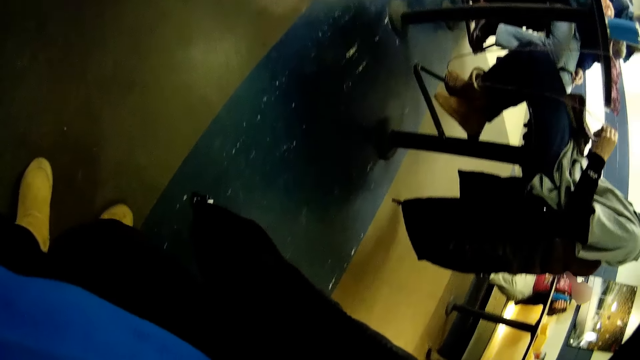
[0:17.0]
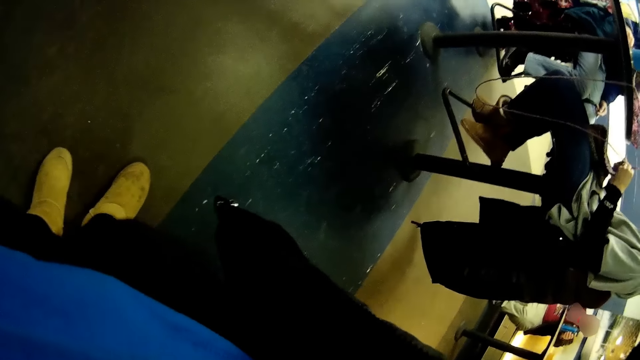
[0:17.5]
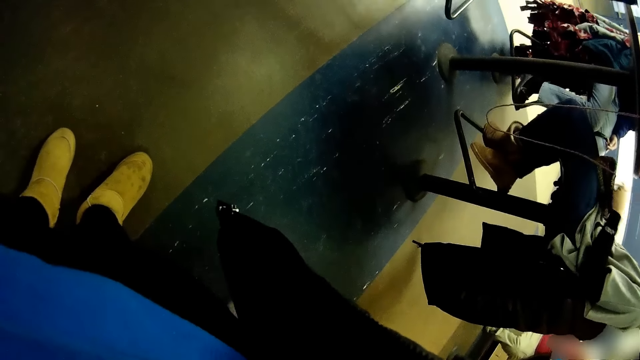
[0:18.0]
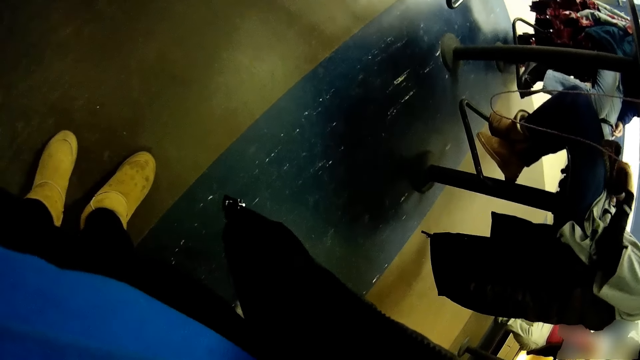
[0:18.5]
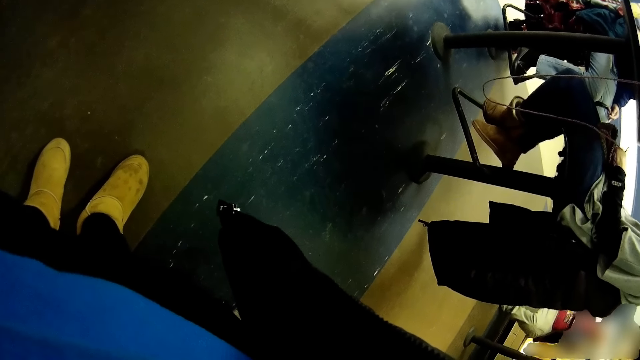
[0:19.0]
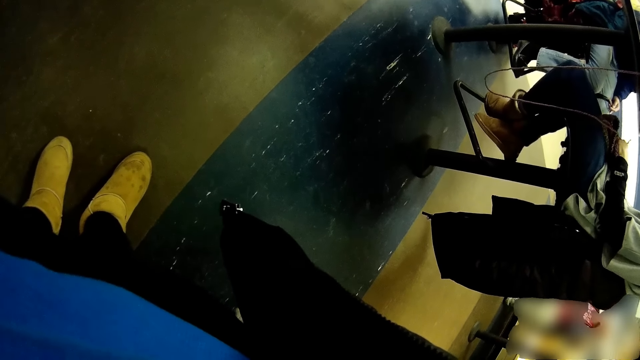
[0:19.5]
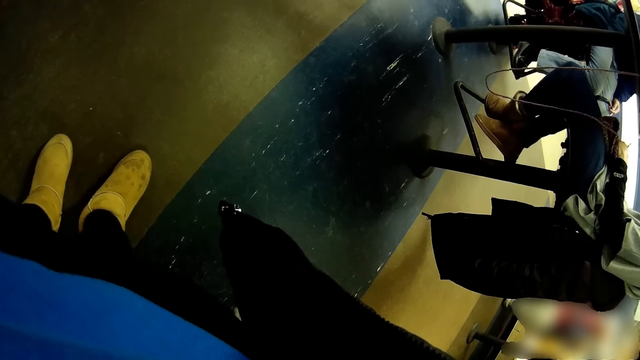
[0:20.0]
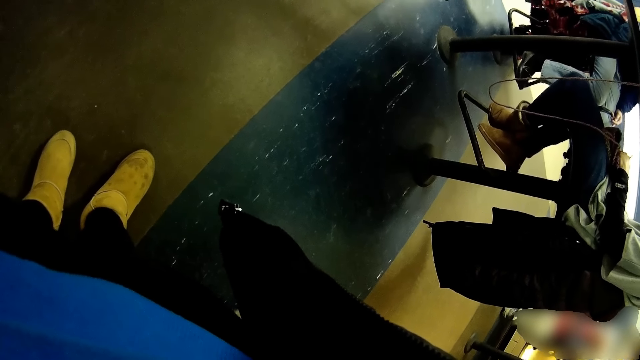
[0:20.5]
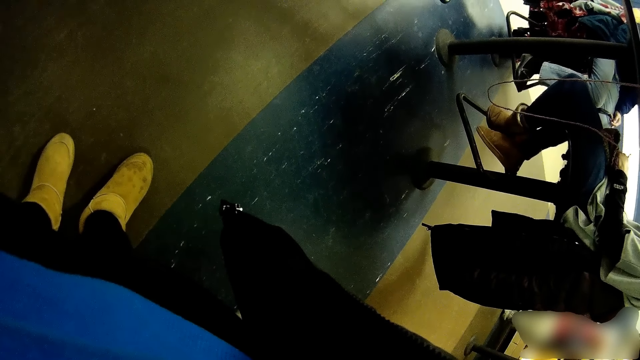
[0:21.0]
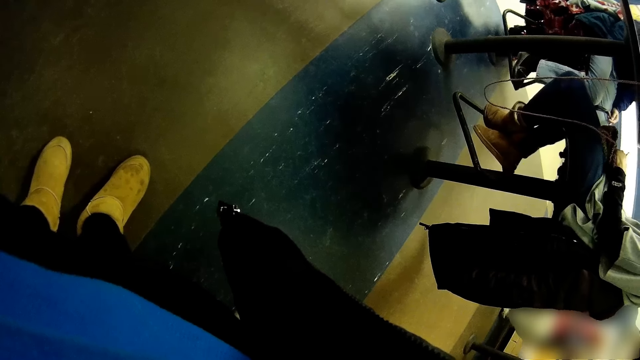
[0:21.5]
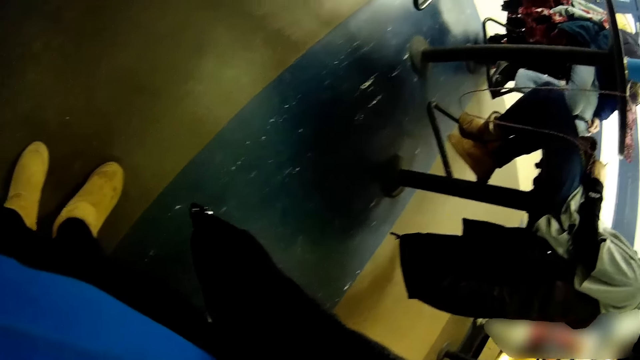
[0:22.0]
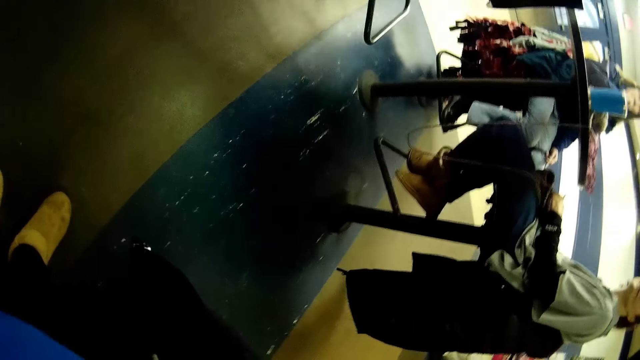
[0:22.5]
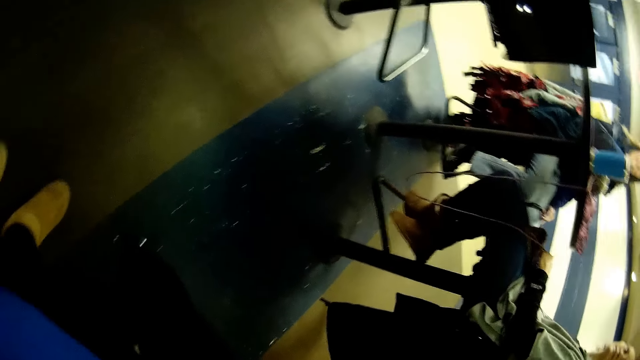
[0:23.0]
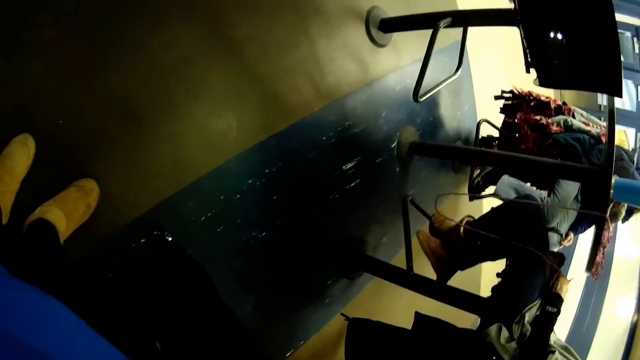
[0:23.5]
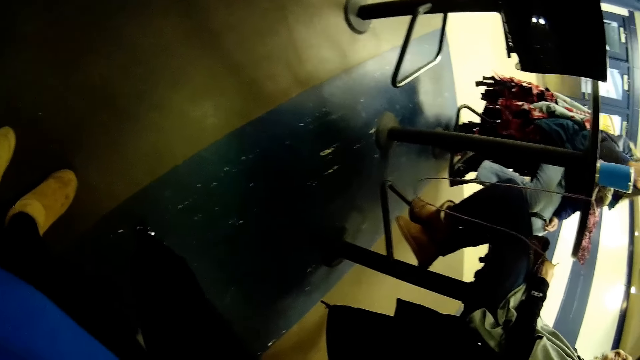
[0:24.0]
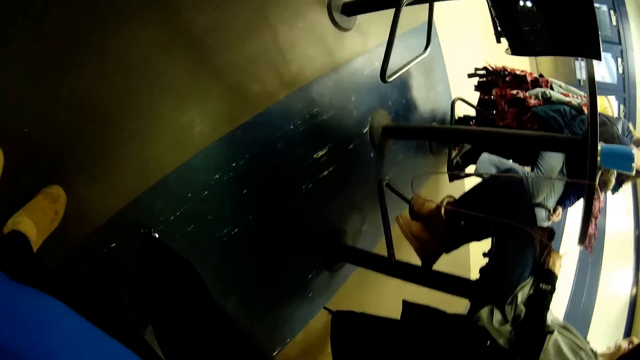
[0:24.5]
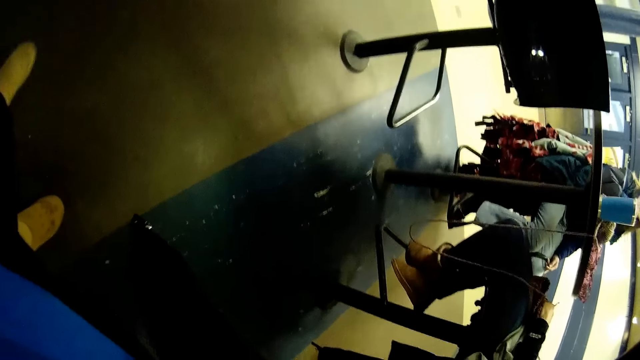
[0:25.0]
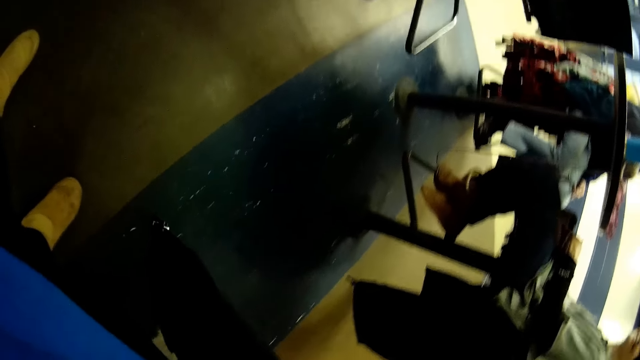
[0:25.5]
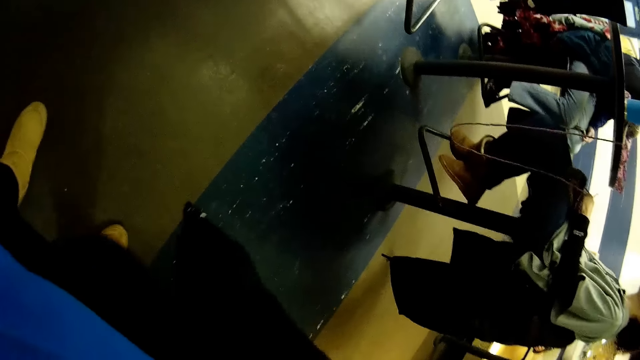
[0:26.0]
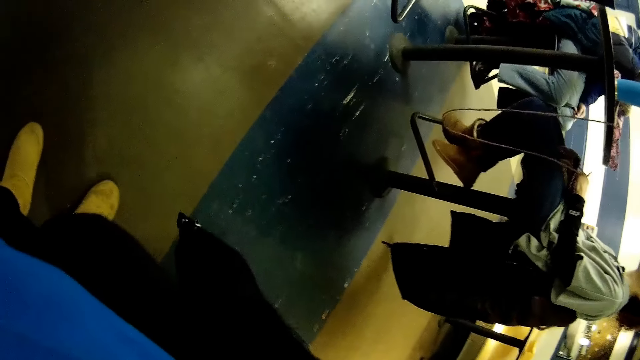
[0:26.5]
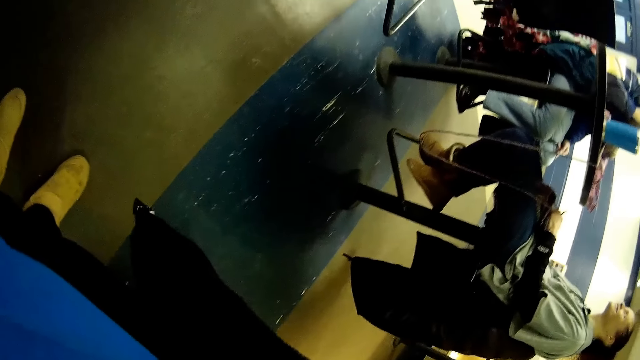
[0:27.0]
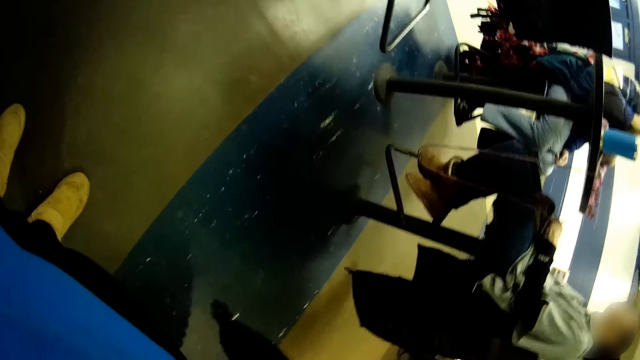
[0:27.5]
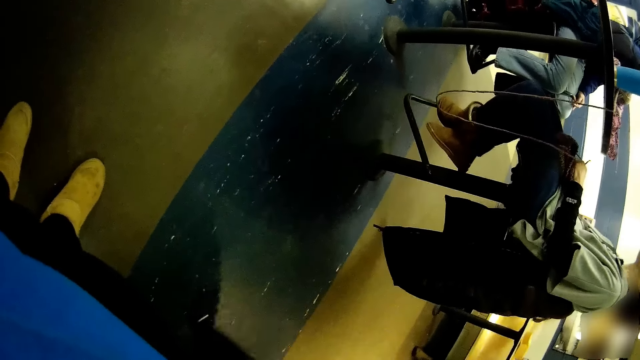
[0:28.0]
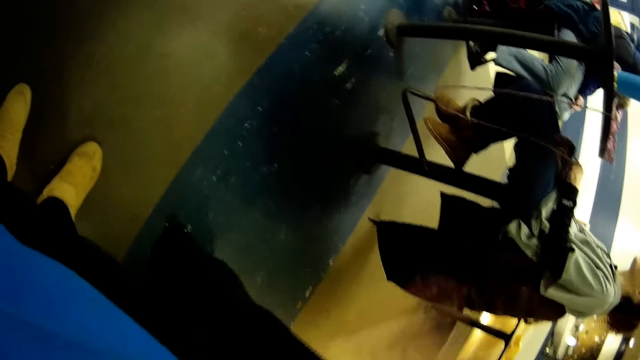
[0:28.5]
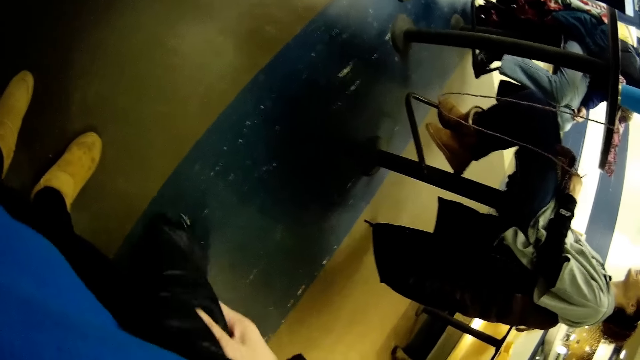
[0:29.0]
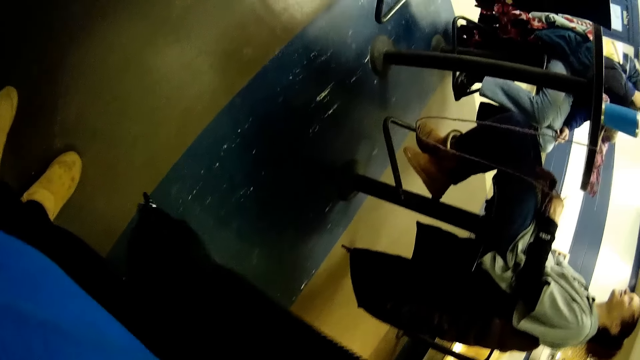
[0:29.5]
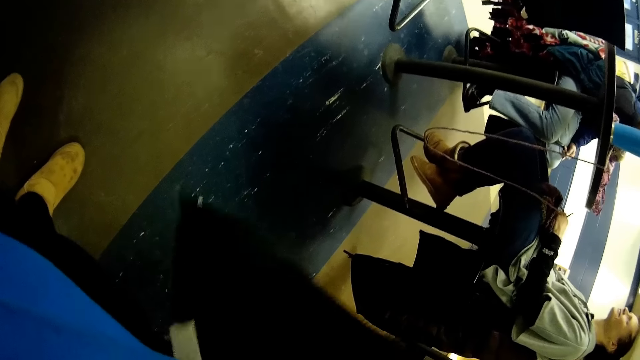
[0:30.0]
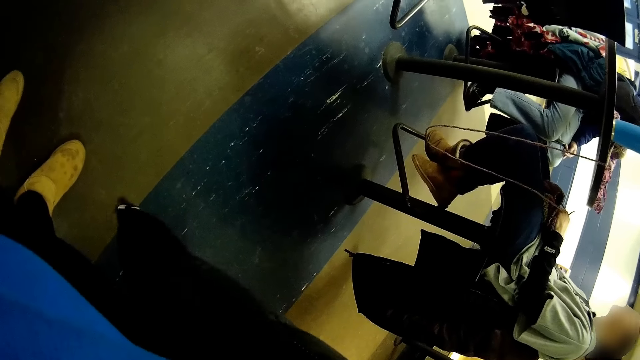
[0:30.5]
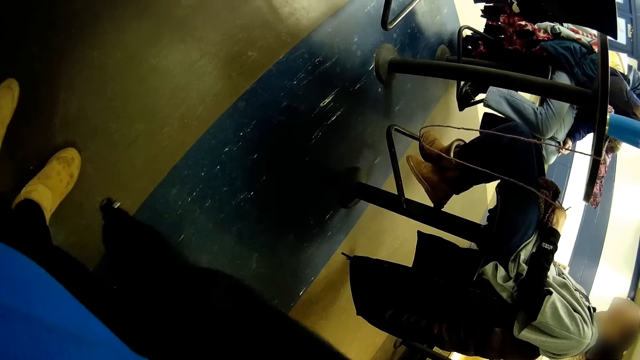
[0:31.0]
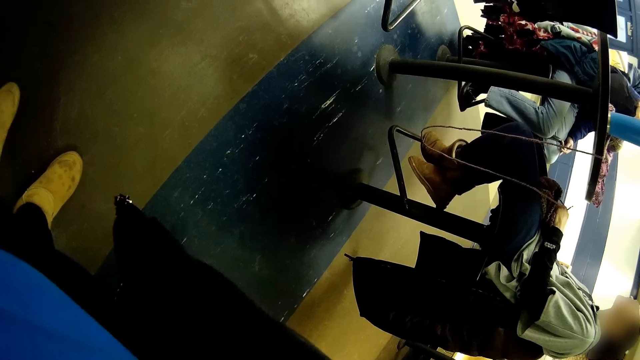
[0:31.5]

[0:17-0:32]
The camera wearer moves. They look around. They move a foot. They look through a pocket.

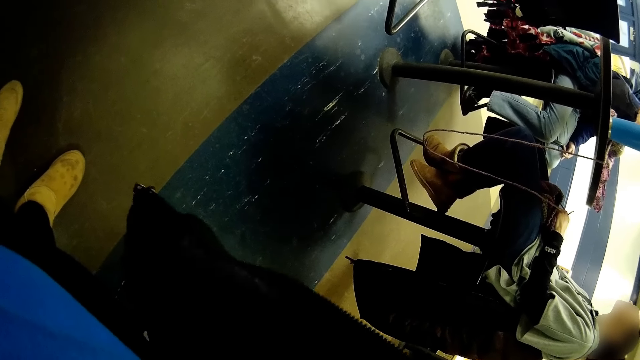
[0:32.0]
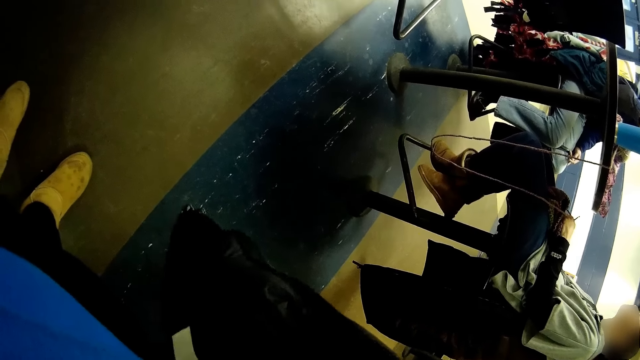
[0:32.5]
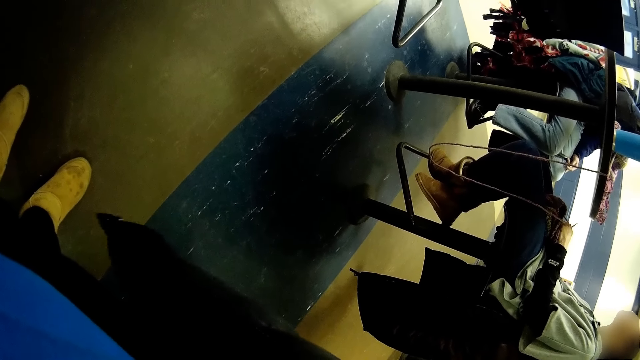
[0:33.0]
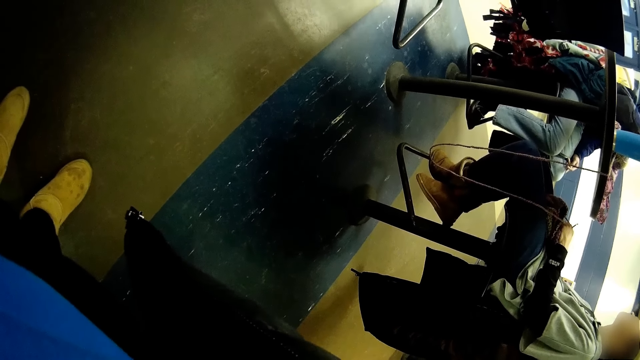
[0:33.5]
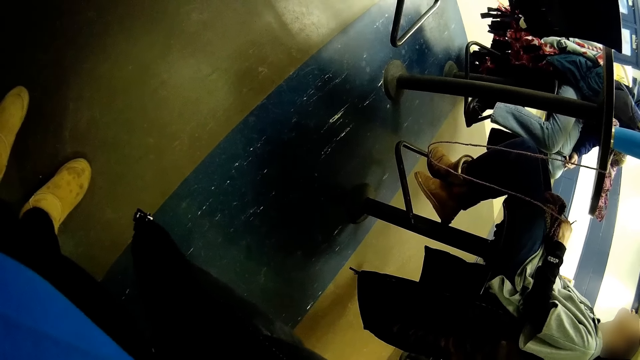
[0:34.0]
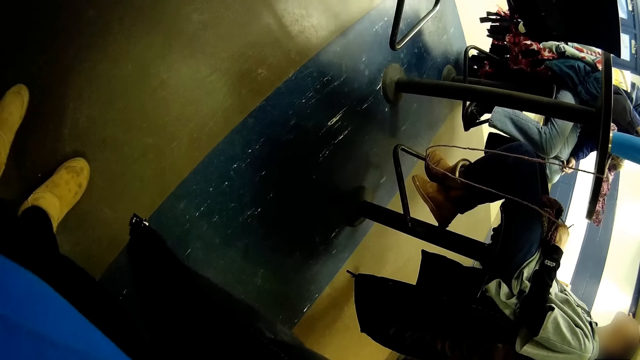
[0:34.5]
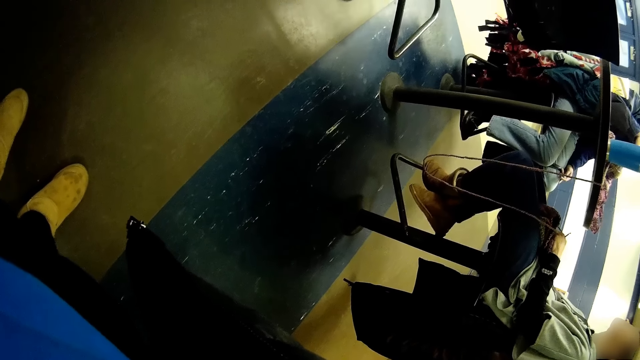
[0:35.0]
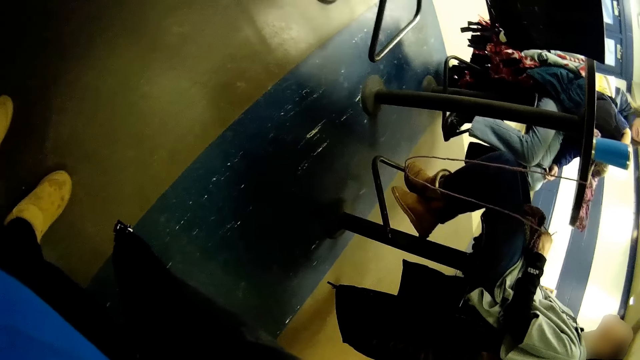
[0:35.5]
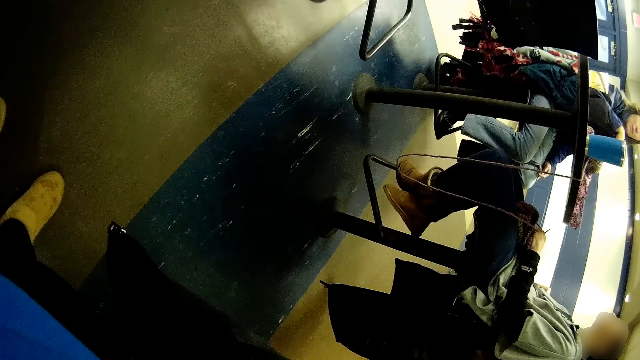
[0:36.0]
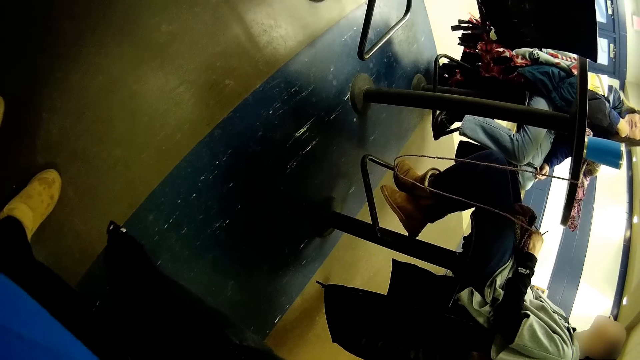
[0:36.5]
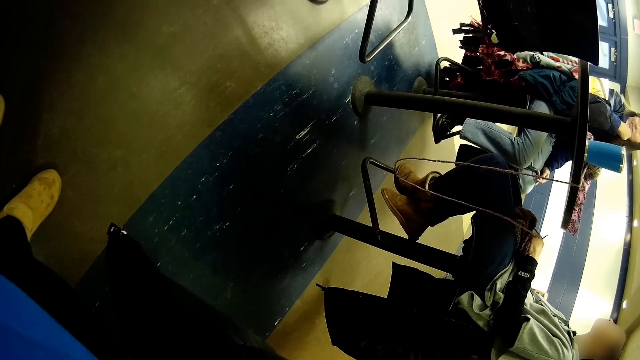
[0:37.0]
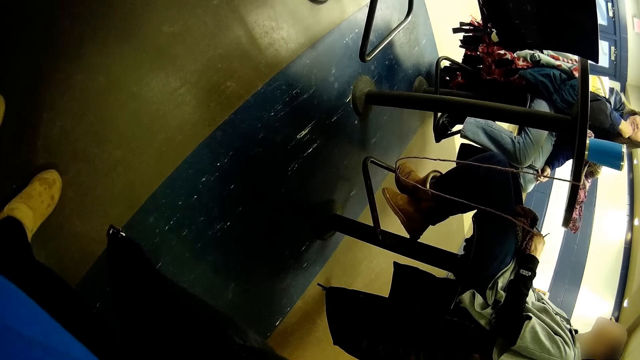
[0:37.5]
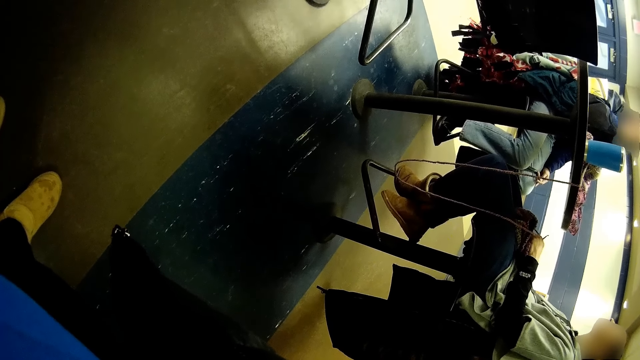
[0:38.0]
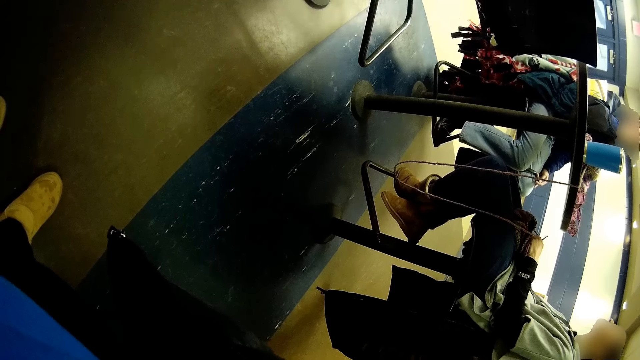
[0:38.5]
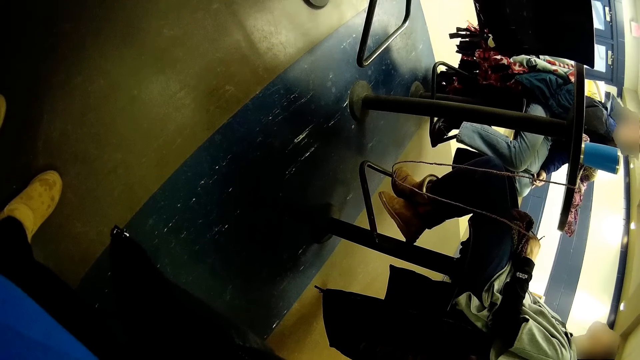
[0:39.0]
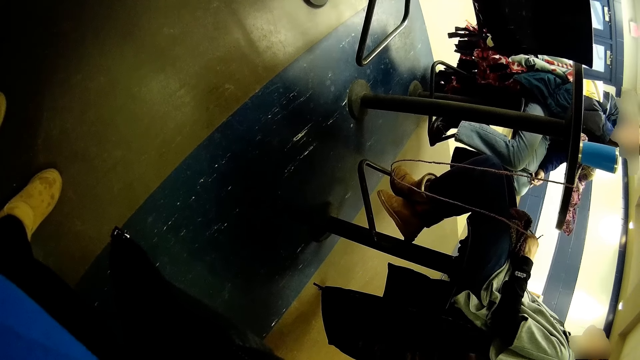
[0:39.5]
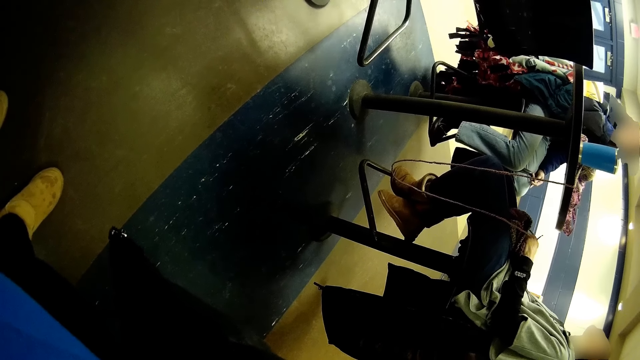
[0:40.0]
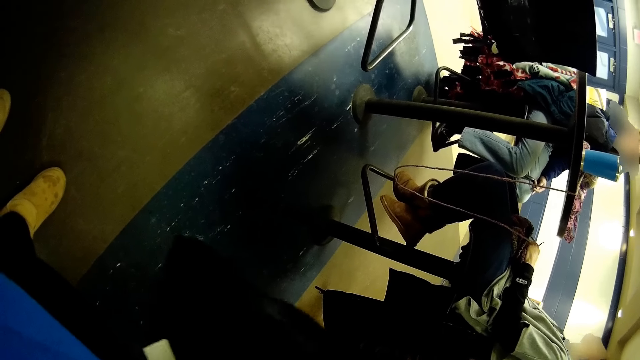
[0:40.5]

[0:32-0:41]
The camera wearer holds something. They shake a hand.
